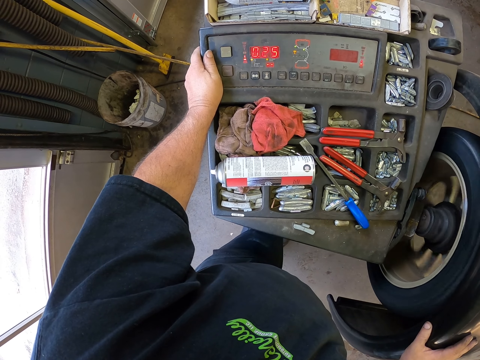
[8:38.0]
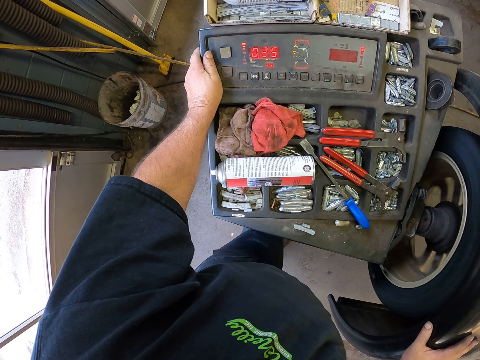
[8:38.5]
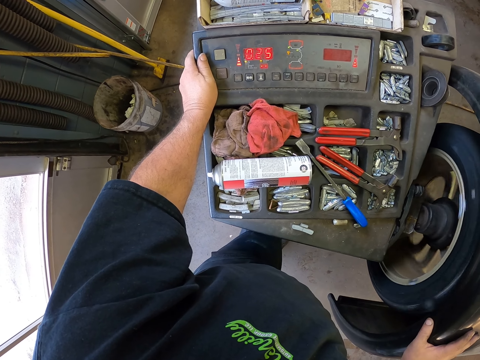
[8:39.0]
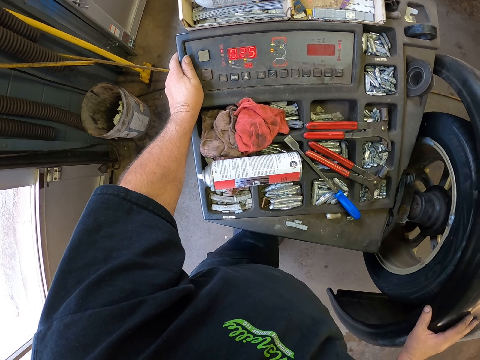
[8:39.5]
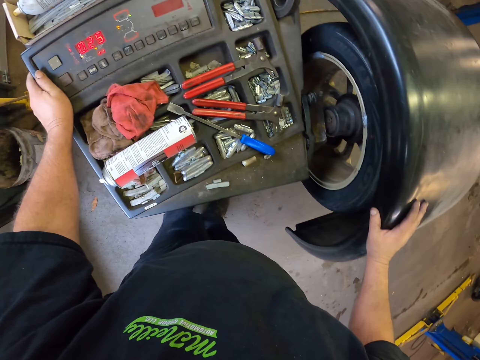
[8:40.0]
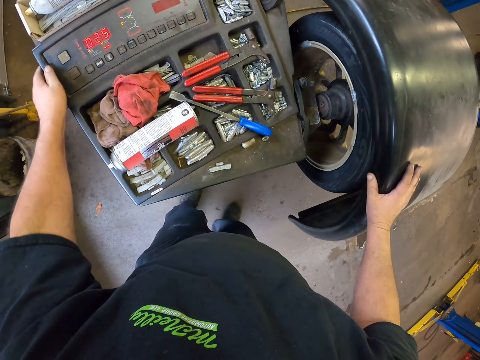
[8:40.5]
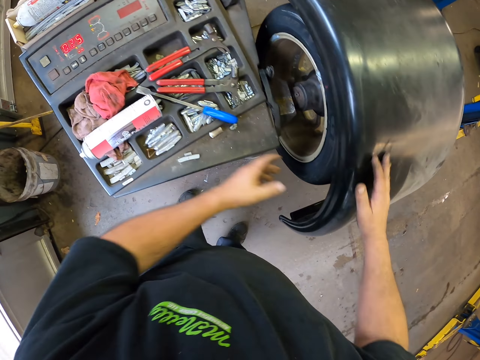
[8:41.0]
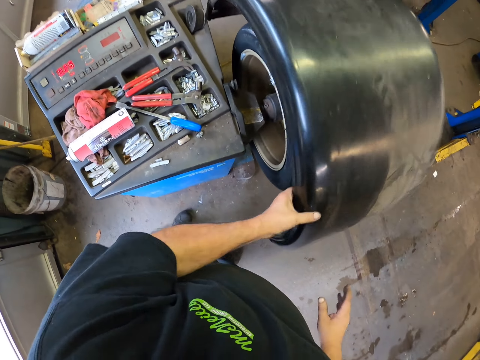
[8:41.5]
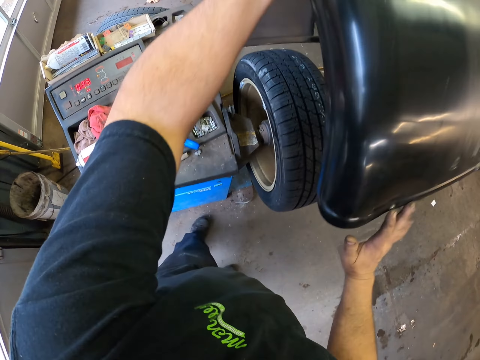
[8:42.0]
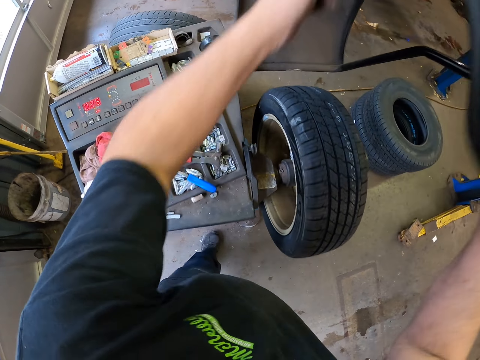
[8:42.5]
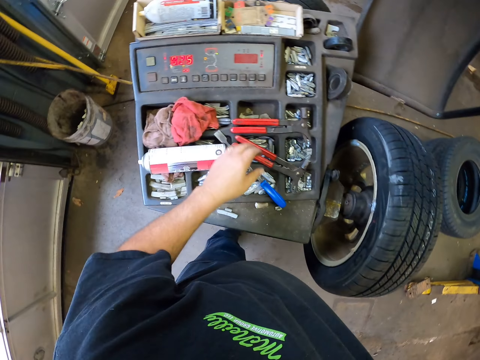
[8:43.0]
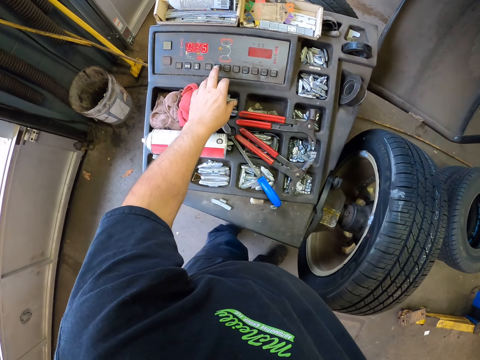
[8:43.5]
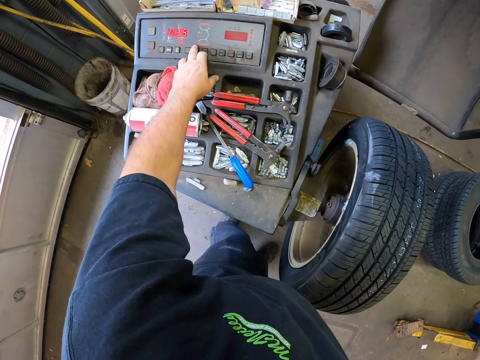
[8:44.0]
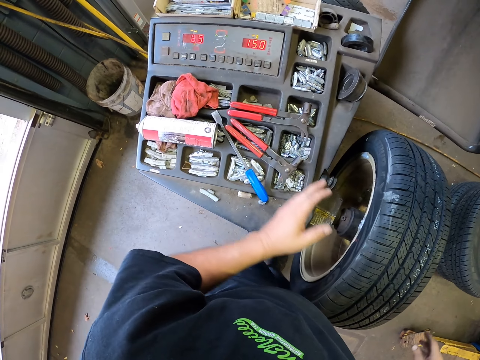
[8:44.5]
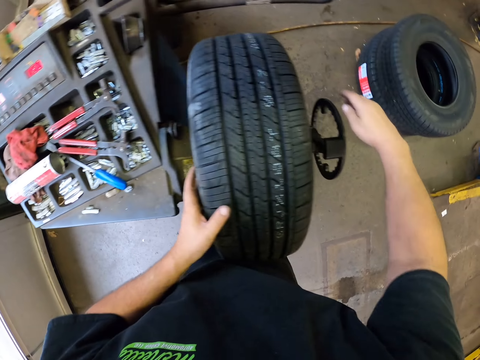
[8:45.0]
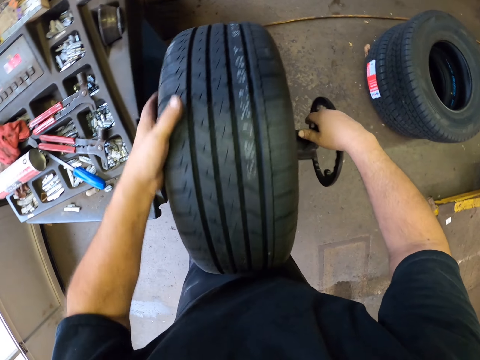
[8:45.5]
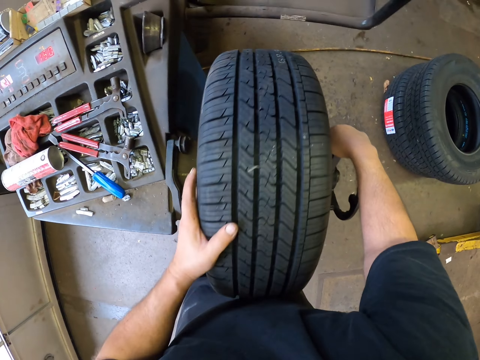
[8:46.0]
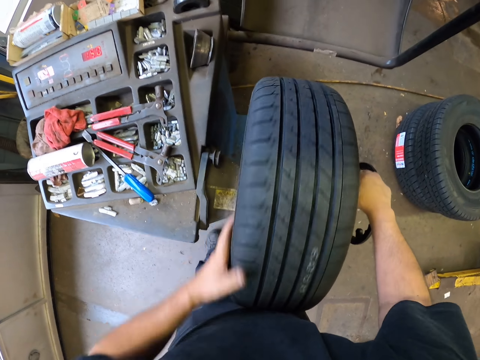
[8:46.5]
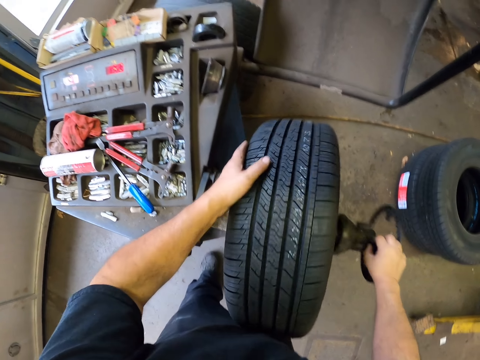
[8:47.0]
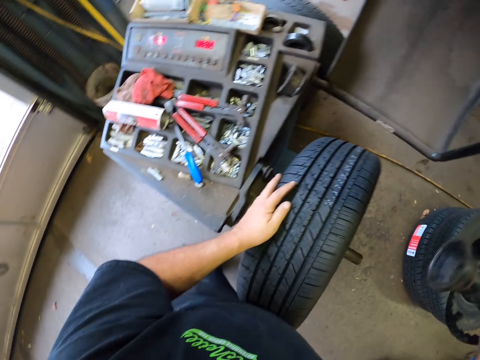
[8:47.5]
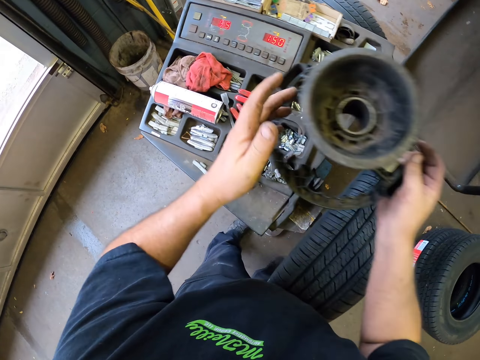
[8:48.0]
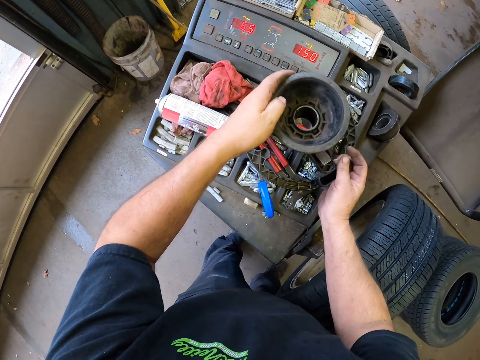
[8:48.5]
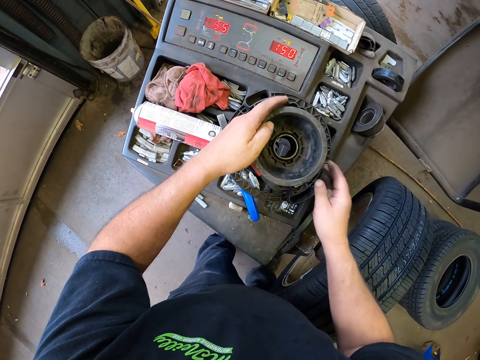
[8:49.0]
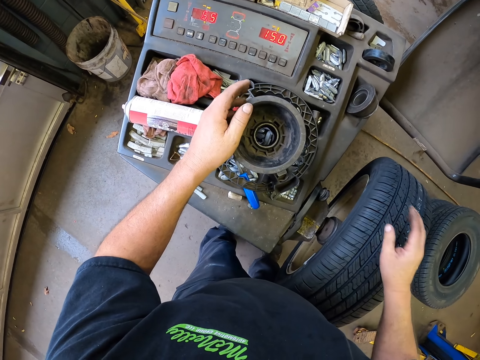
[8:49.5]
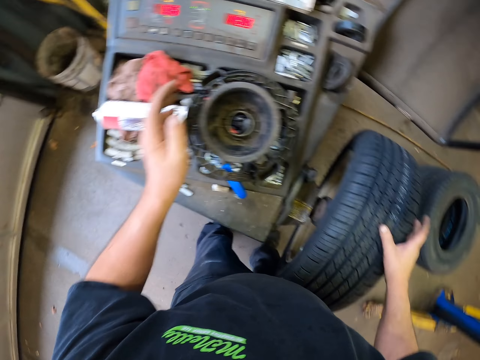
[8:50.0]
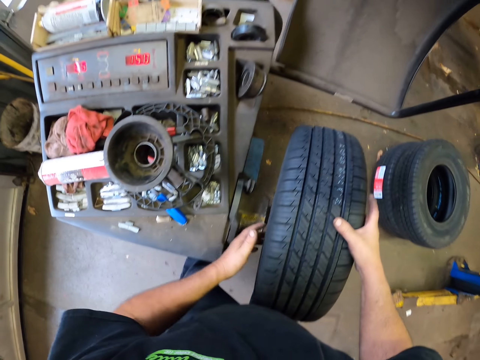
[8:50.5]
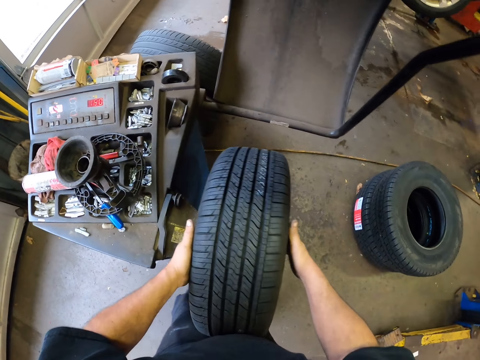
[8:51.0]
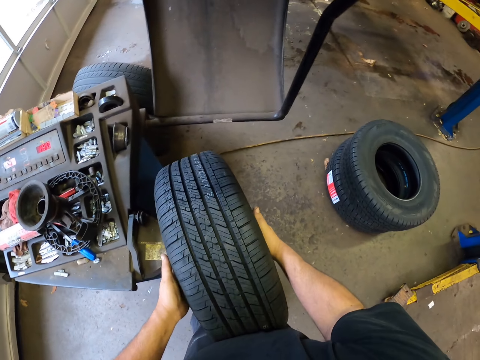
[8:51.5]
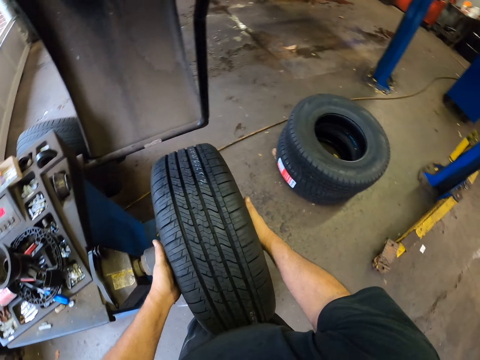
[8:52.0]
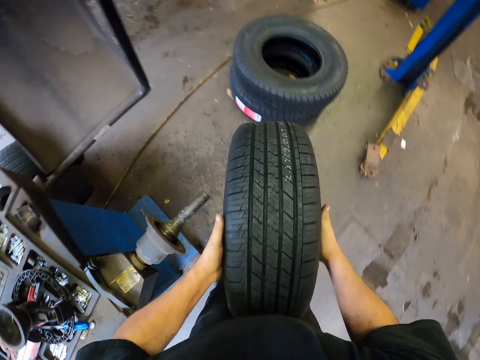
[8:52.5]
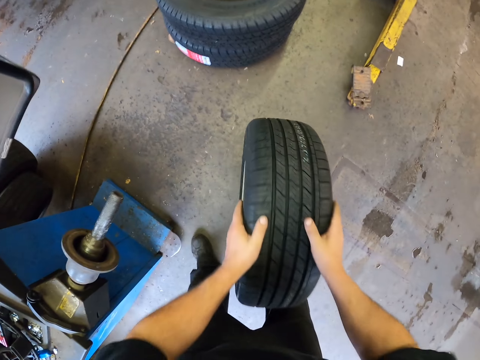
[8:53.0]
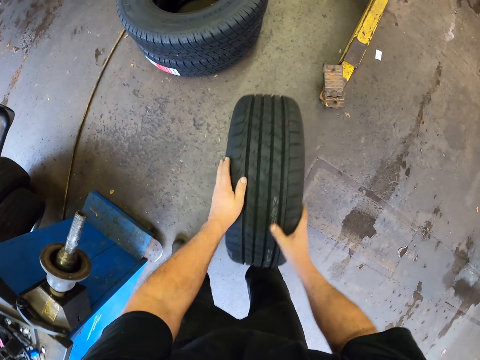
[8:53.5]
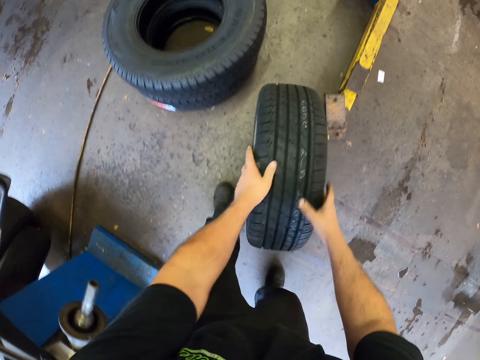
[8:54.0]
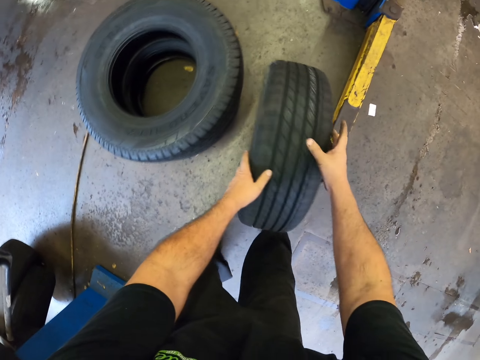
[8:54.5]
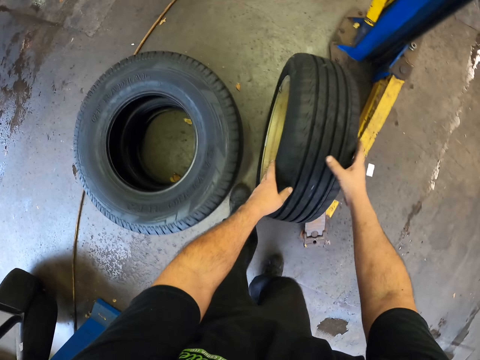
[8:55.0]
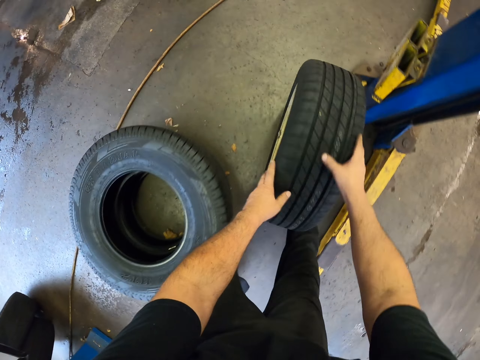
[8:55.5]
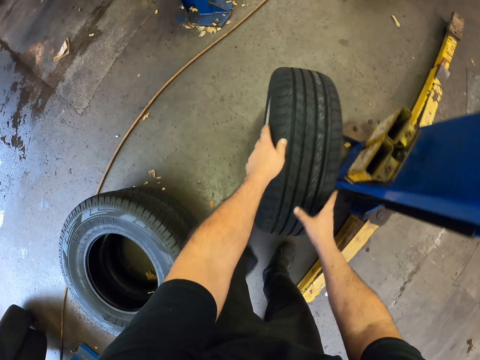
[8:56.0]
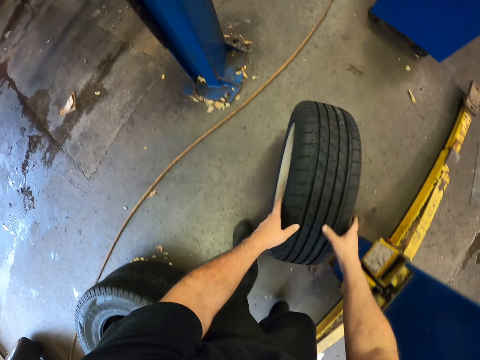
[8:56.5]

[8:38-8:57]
The camera wearer removes a hand from the machine. They lift the wheel cover with a hand. They lift the wheel cover with both hands. They operate the machine. They run the wheel with a hand. They remove the wheel balancing adapter from the machine. They hold the wheel balancing adapter with both hands. They place the wheel balancing adapter on the machine. They remove the wheel from the machine. They drop the wheel on the ground. They run the wheel around the garage.

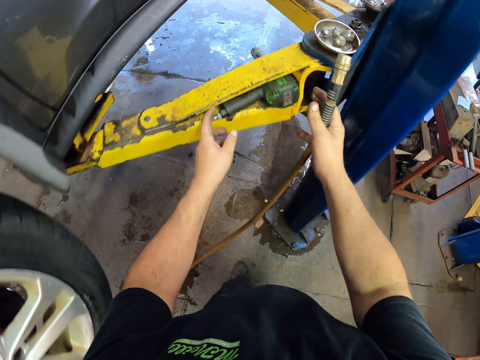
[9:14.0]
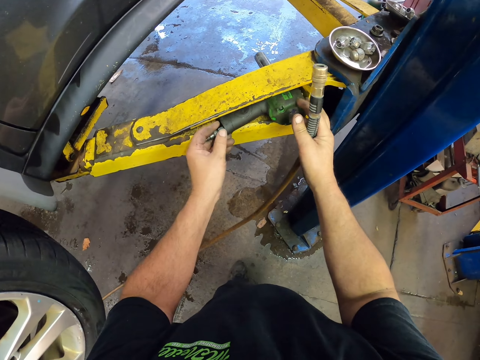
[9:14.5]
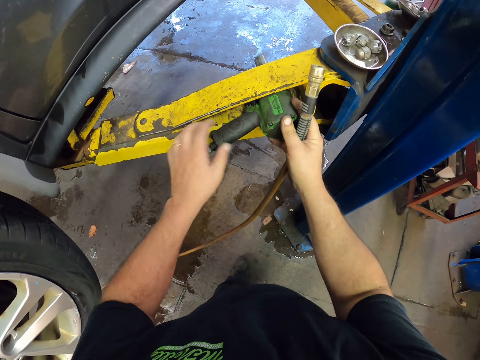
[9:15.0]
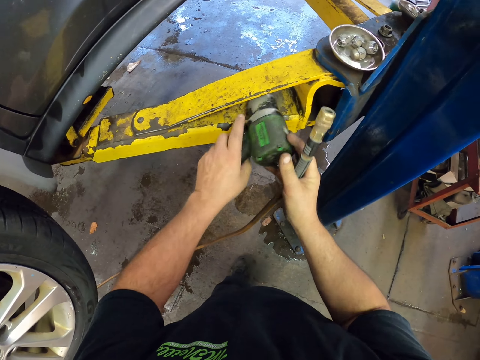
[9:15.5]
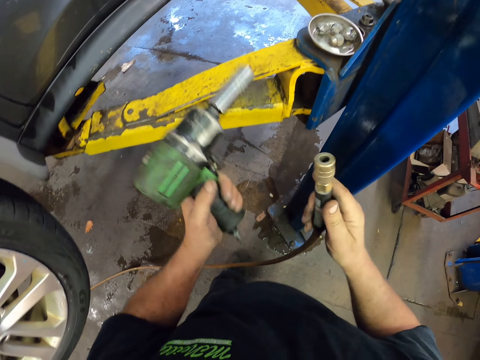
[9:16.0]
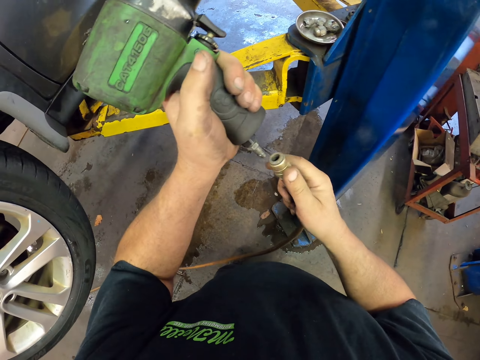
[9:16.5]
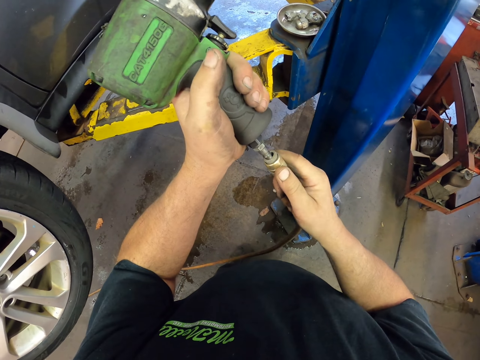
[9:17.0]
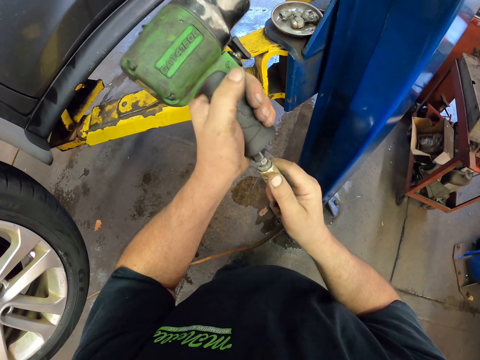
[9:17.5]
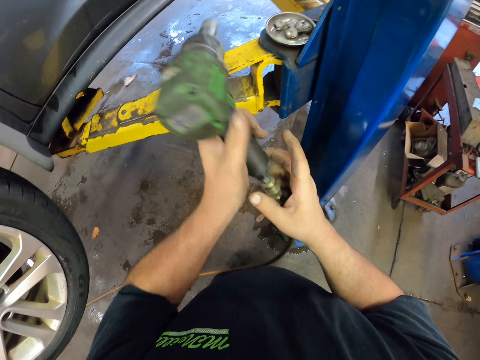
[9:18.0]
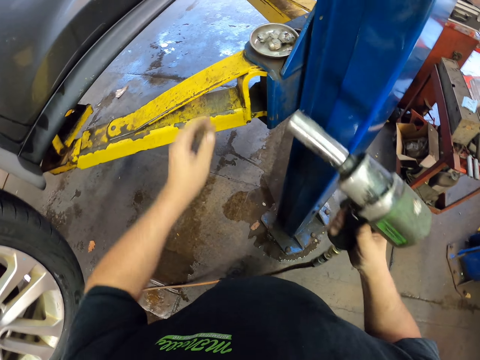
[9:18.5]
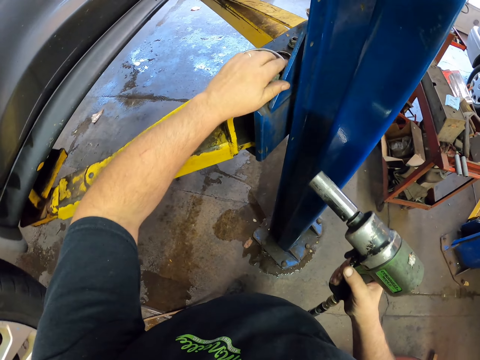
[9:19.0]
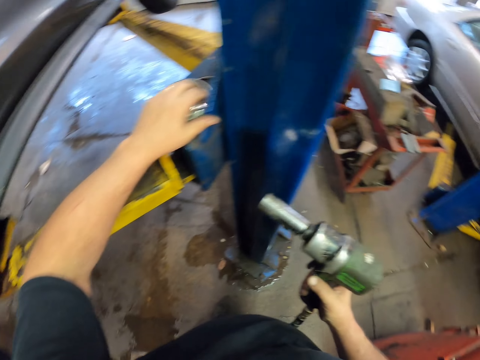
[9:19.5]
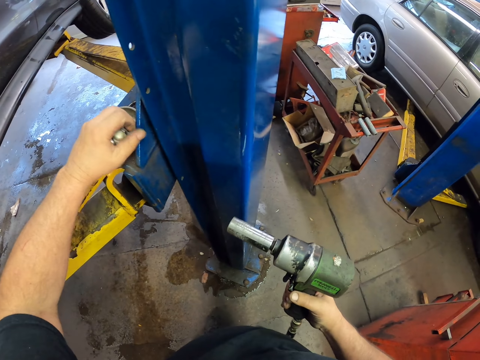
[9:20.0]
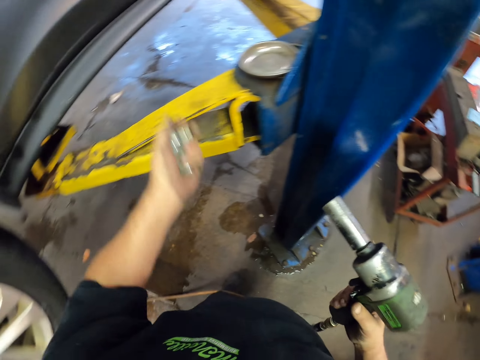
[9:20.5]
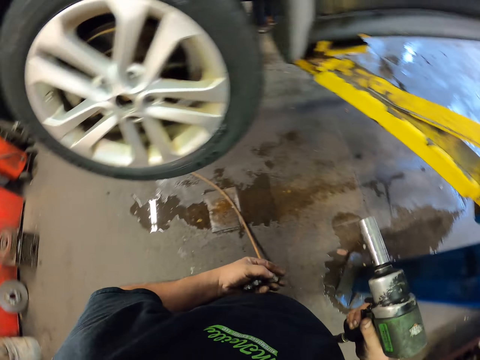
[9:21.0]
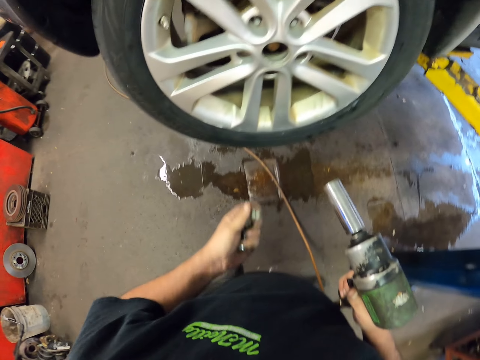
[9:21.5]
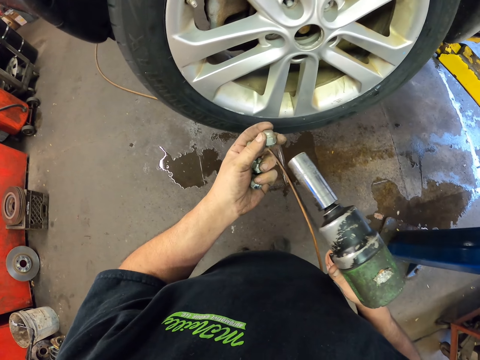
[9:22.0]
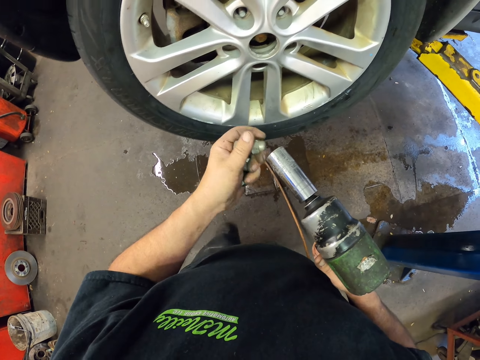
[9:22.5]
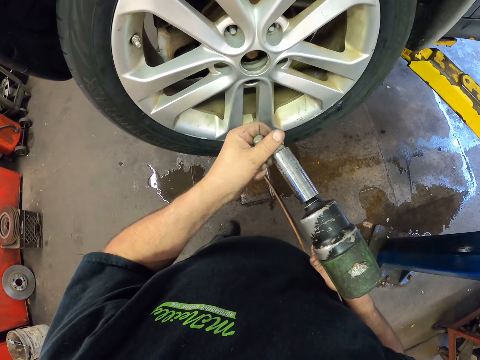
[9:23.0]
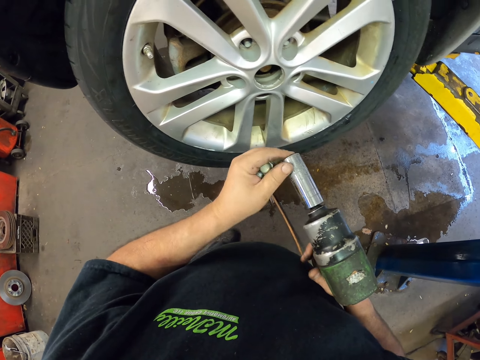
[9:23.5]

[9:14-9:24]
The camera wearer picks up a lug nut machine. They fix the machine with the cable. They pick up a nut from the metal. They place the nut on the machine.
